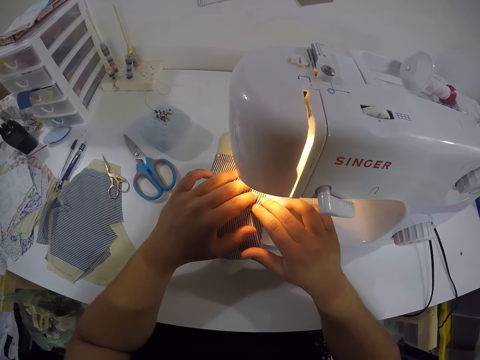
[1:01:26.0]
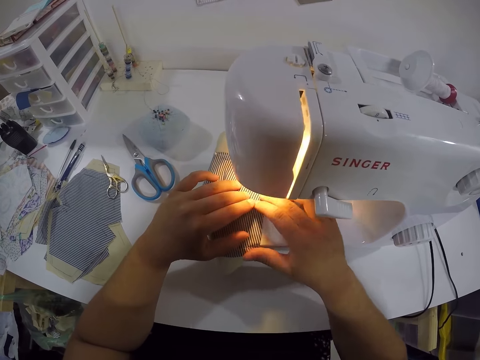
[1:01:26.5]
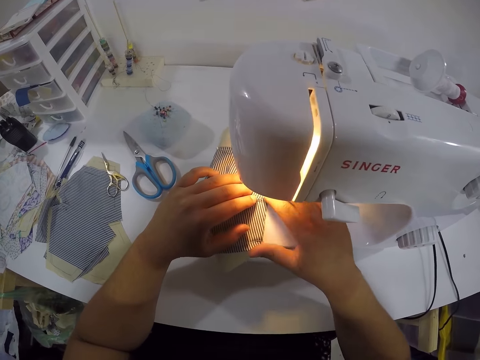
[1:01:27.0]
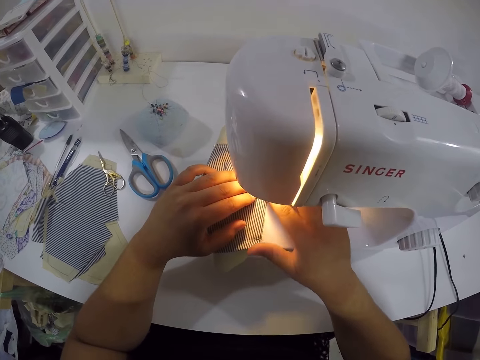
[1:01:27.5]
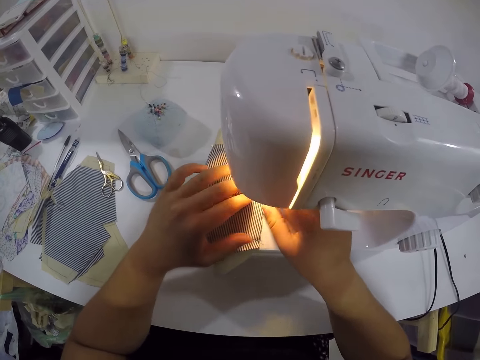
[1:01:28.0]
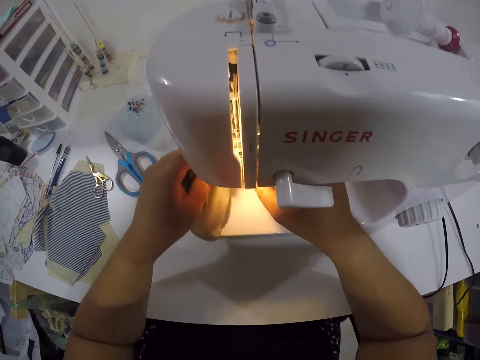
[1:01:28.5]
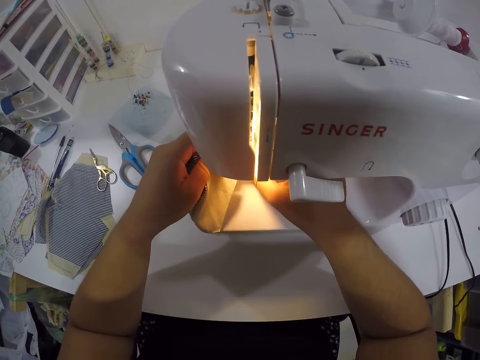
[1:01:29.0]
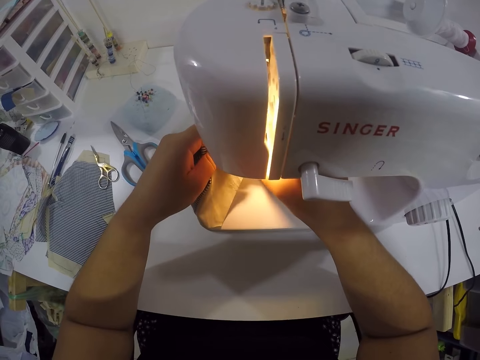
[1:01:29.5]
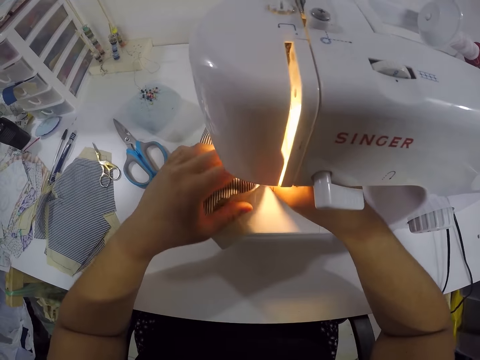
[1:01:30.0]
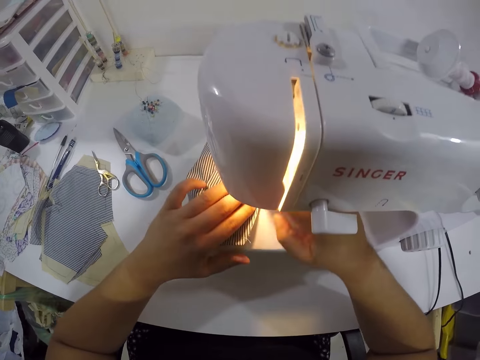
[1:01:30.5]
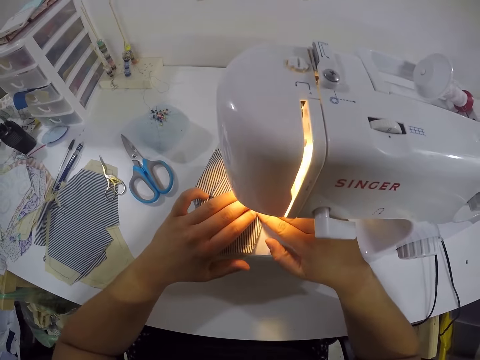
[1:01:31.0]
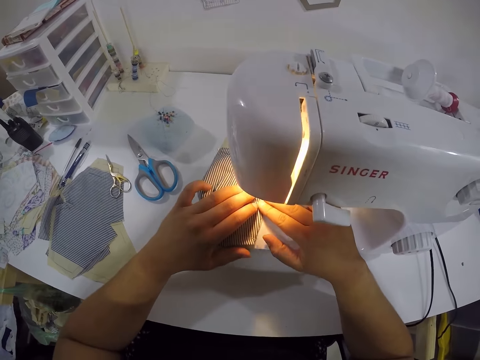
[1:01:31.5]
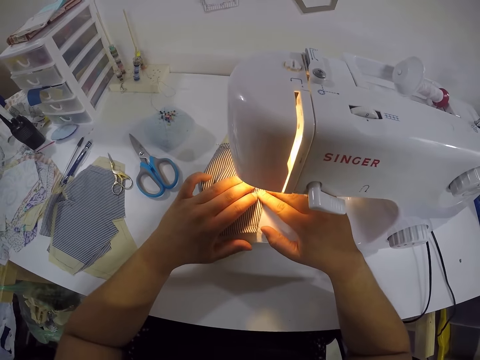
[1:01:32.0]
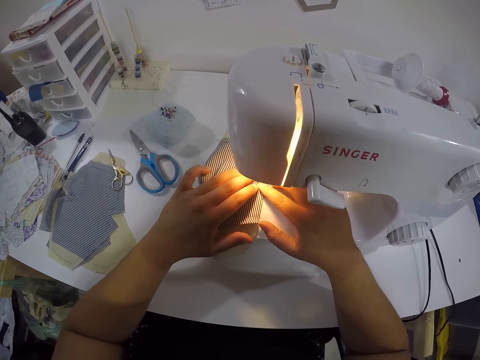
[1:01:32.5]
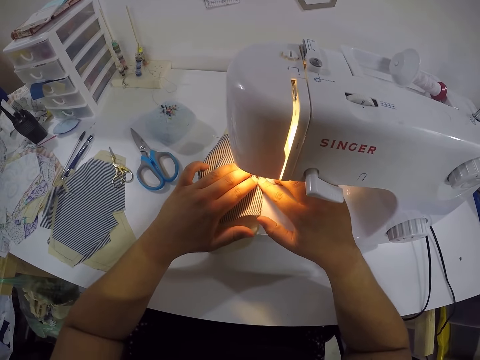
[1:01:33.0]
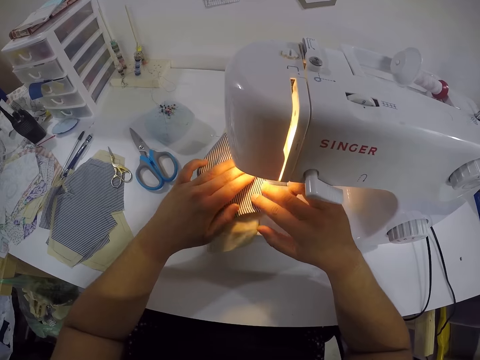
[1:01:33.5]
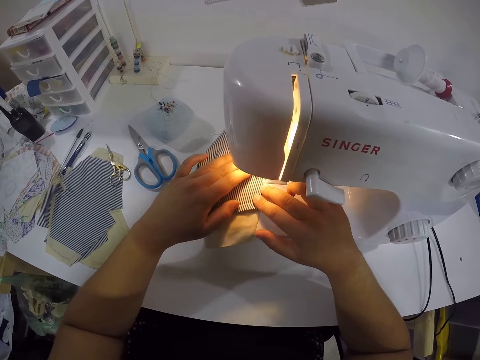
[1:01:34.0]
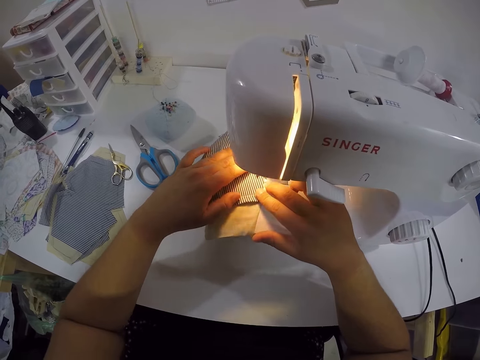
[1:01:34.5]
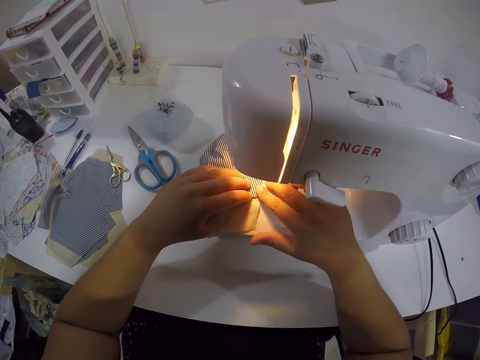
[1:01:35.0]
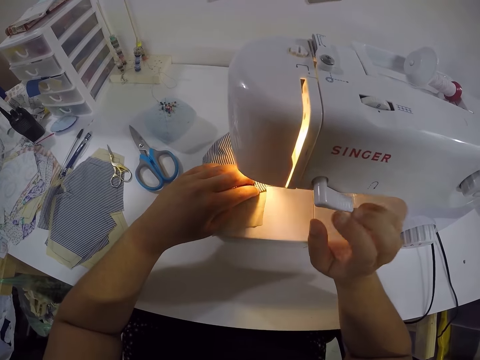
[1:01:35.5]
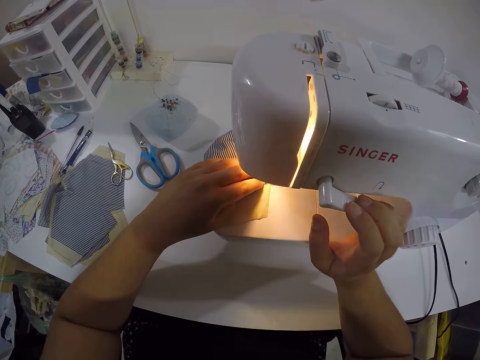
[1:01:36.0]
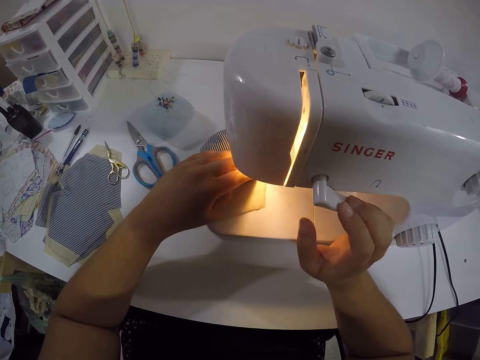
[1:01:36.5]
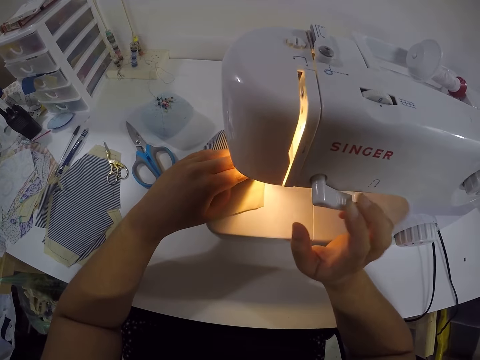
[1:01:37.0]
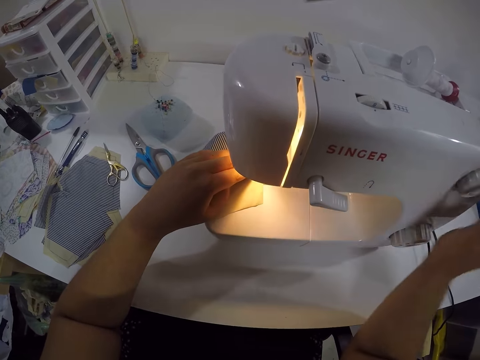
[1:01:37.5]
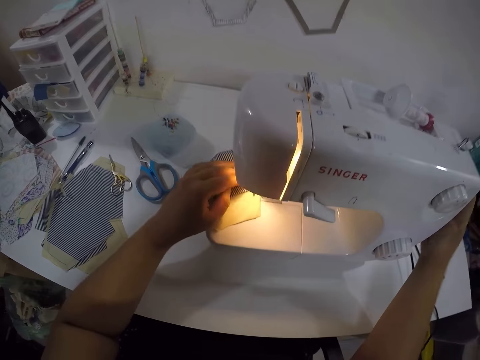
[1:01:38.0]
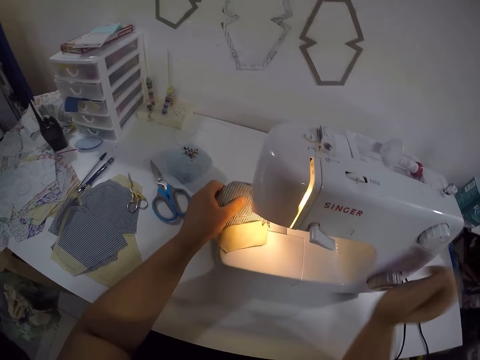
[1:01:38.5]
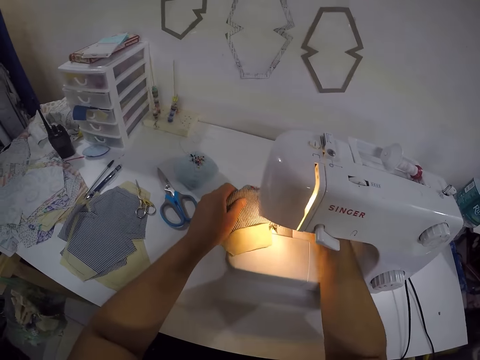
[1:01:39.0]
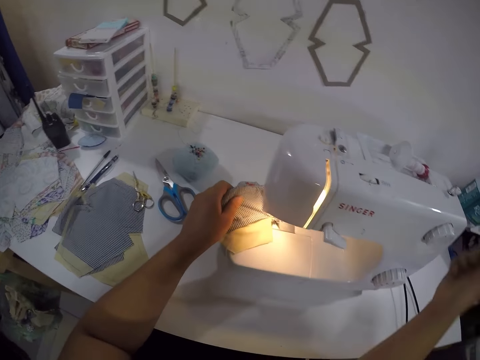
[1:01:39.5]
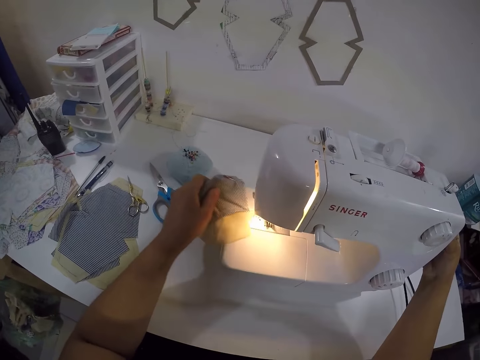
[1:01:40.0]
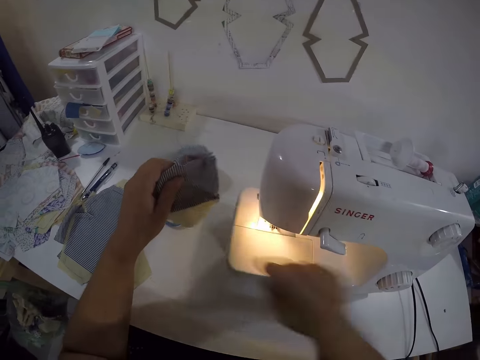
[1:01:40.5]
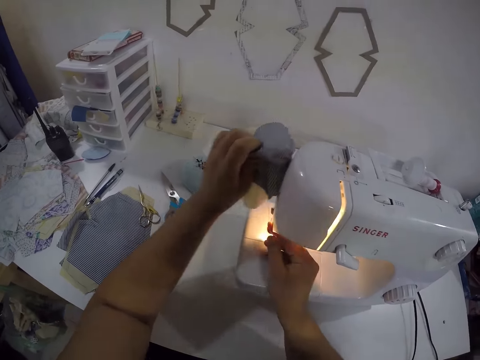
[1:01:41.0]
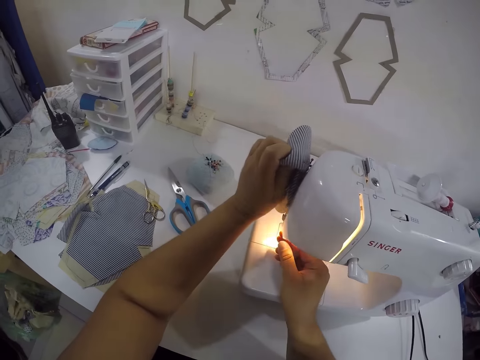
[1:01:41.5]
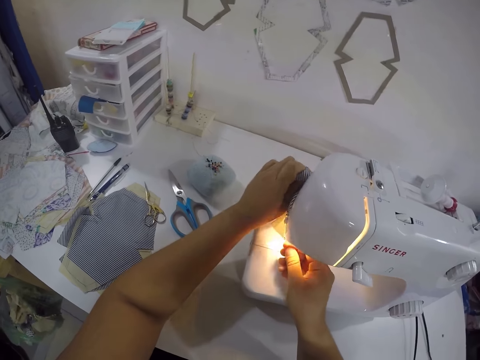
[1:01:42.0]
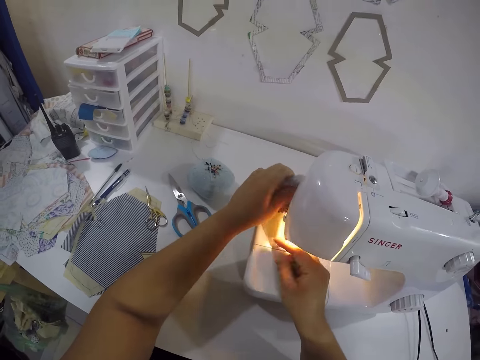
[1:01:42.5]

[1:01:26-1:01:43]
The camera wearer presses the tension regulator with her right hand. She adjusts the handwheel of the sewing machine with her right hand. She operates the sewing machine with her right hand. She adjusts the handwheel of the sewing machine with her right hand again. She removes the fabric from the sewing machine with her left hand. She pulls a thread on the fabric with her right hand.

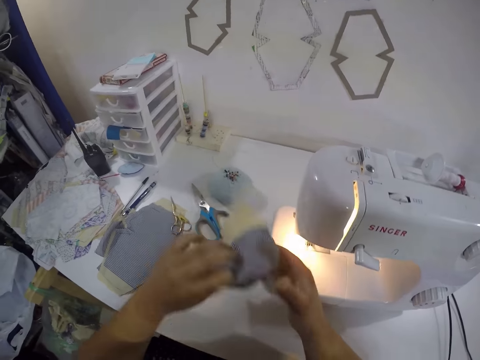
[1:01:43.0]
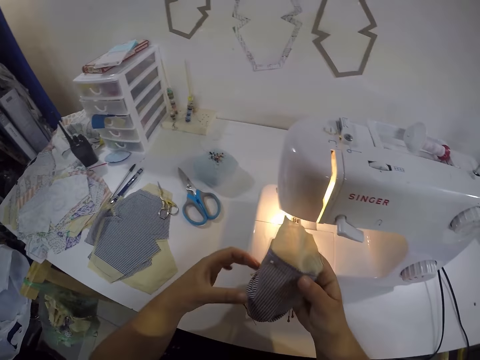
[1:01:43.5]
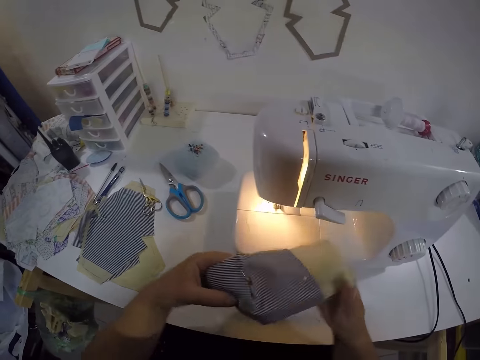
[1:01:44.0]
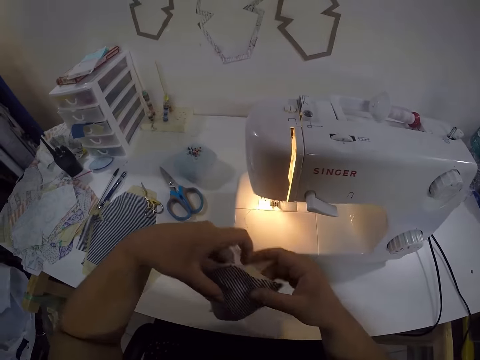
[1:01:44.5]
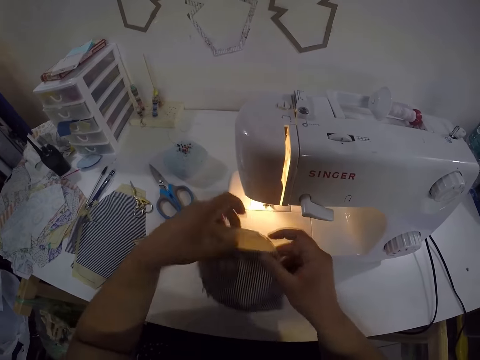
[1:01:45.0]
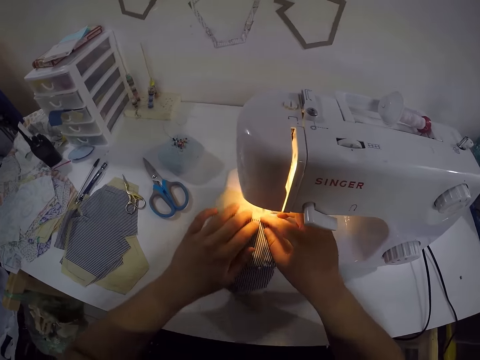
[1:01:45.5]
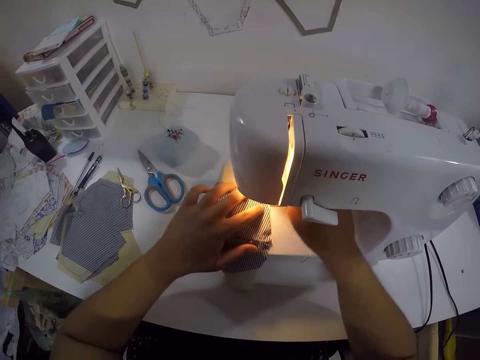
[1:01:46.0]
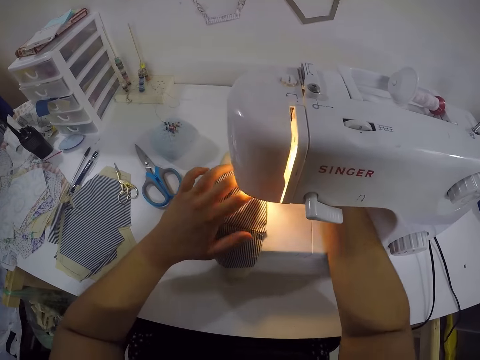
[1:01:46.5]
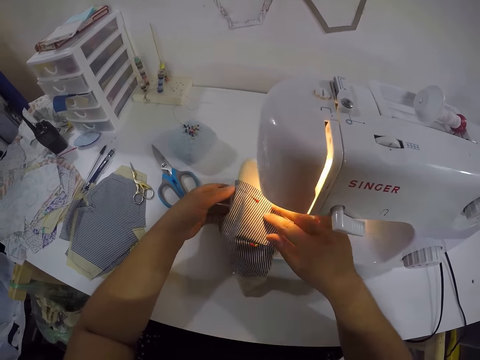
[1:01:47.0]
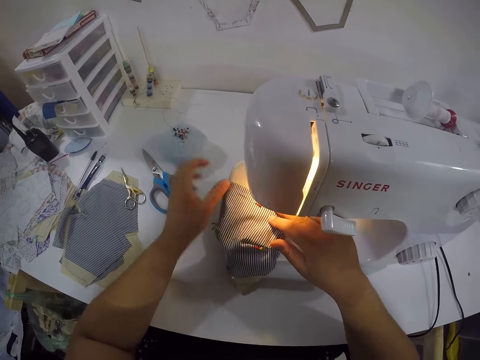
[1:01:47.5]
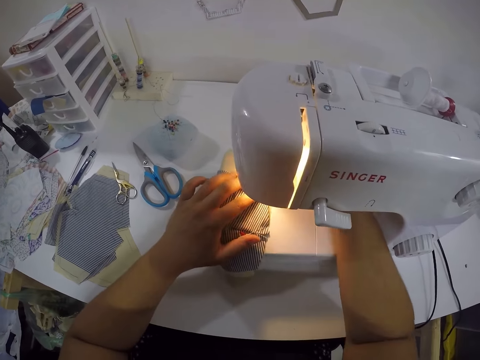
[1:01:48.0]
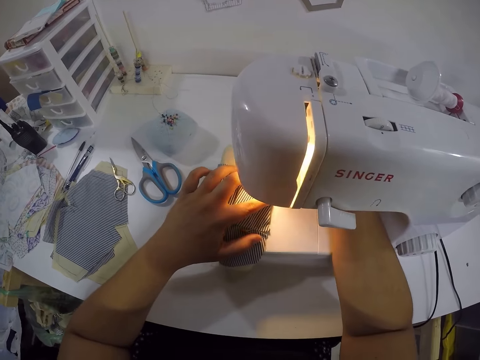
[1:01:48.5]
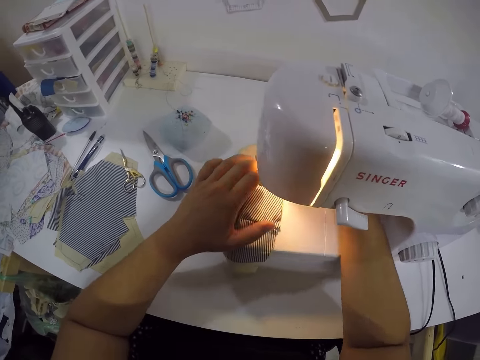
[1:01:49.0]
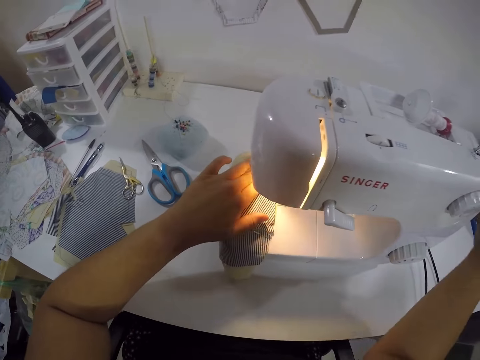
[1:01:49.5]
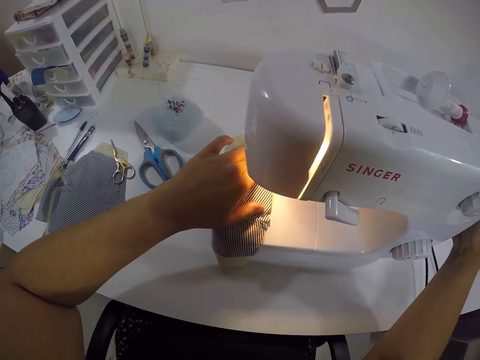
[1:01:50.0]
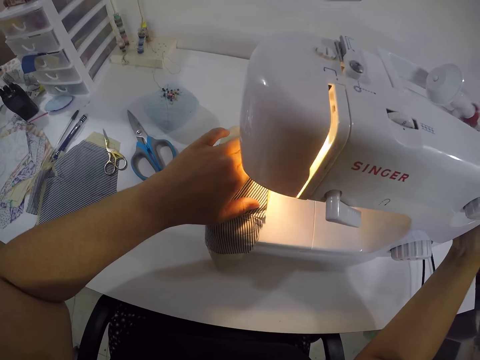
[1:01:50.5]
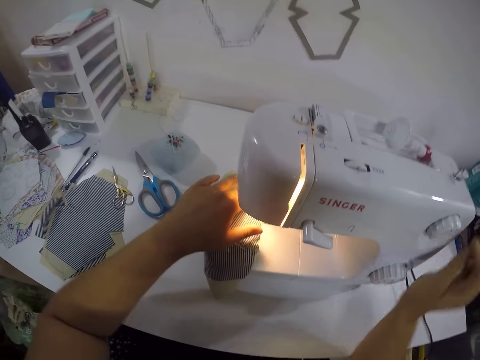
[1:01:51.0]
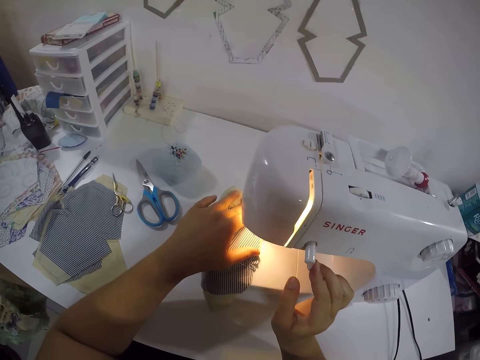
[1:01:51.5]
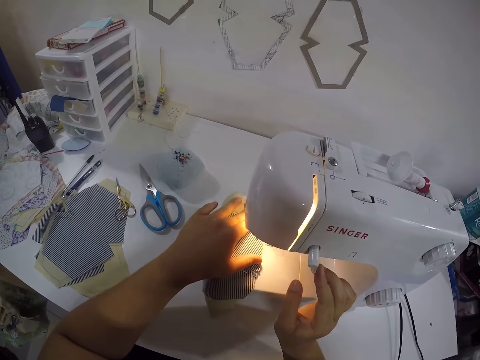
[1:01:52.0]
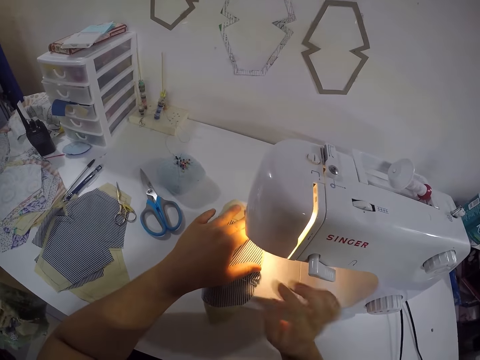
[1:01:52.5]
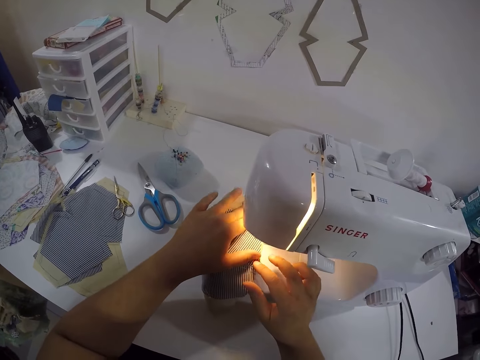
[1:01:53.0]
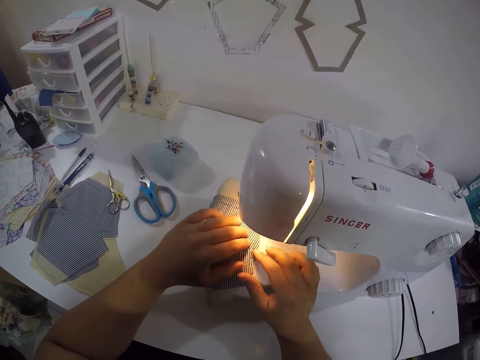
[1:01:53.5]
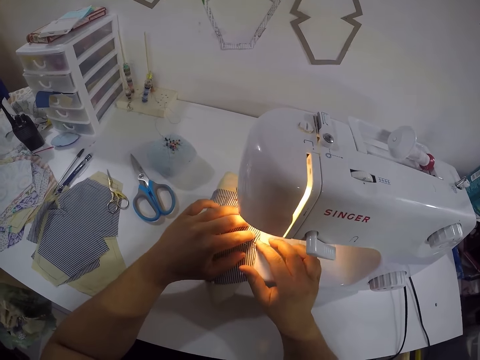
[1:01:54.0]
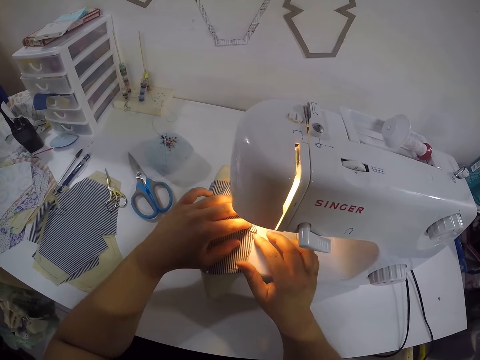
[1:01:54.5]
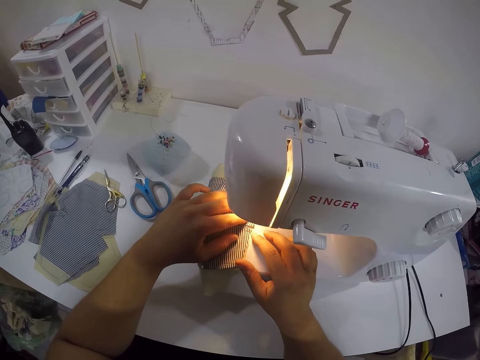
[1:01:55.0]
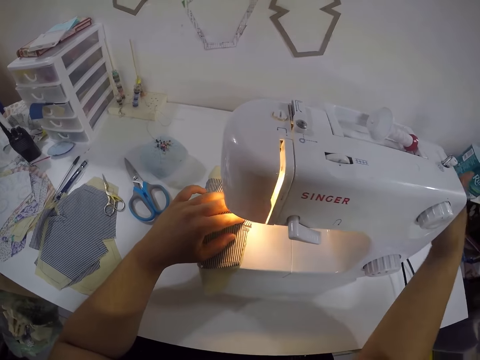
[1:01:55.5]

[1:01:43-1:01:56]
The camera wearer holds the fabric in both hands. She places the fabric on the sewing machine with both hands. She operates the sewing machine with her right hand. She sews the fabric on the sewing machine with both hands. She adjusts the handwheel of the sewing machine with her right hand. She presses the tension regulator with her right hand. She sews the fabric on the sewing machine with both hands. She adjusts the handwheel of the sewing machine with her right hand.
